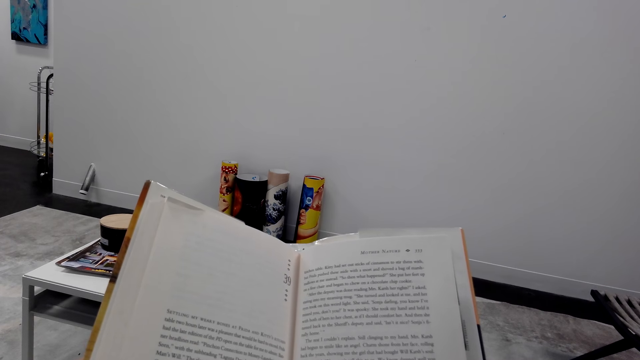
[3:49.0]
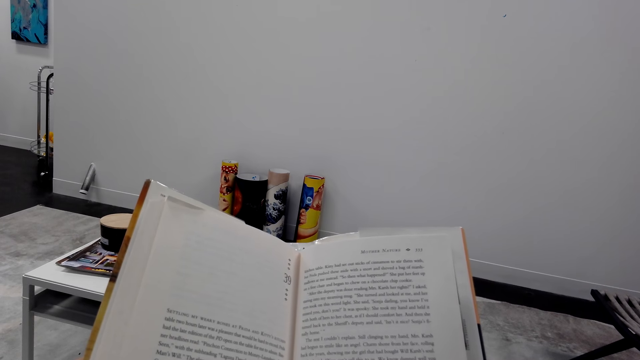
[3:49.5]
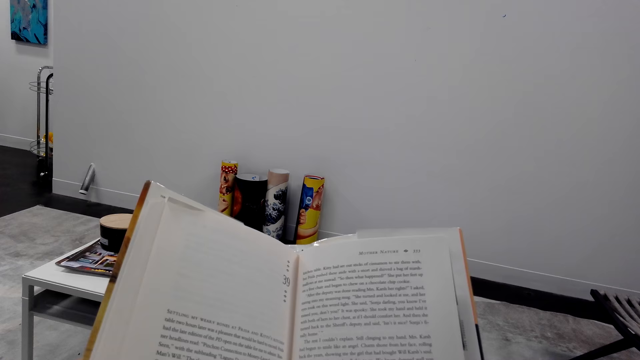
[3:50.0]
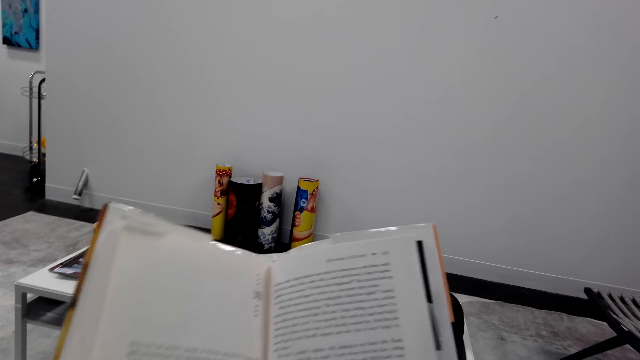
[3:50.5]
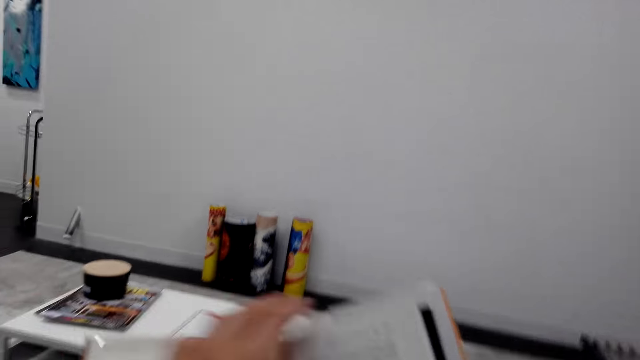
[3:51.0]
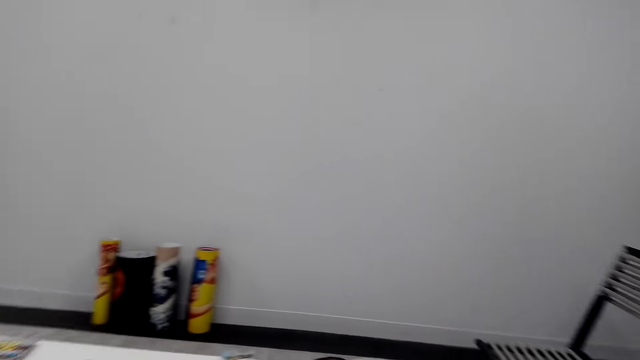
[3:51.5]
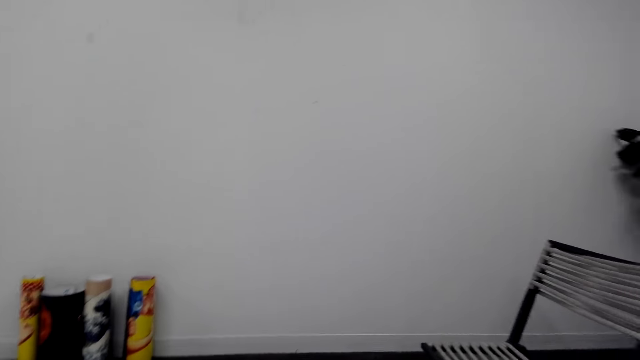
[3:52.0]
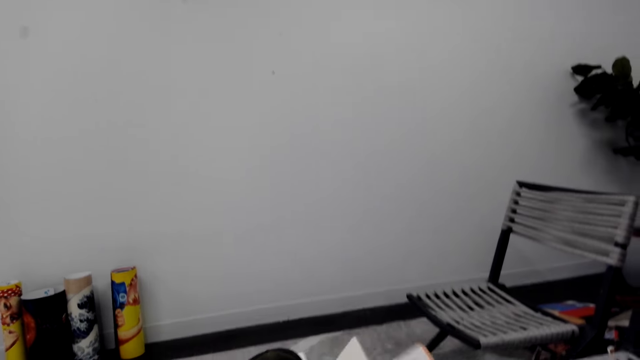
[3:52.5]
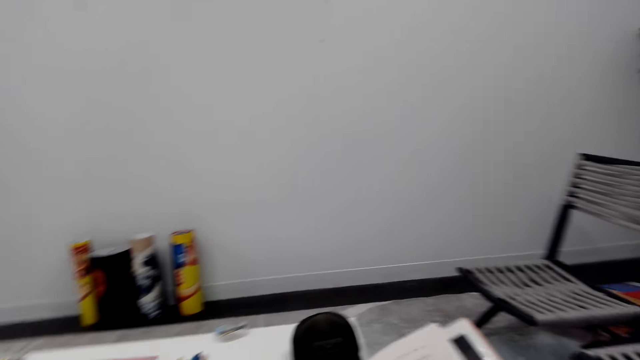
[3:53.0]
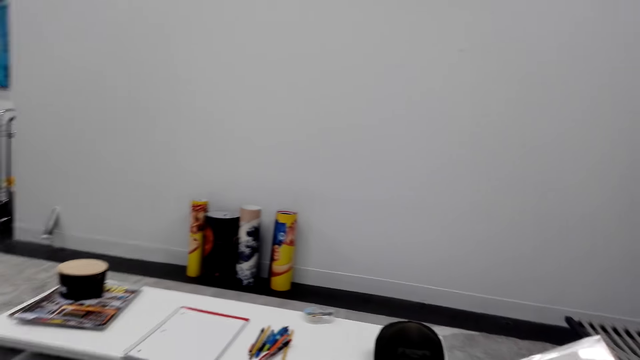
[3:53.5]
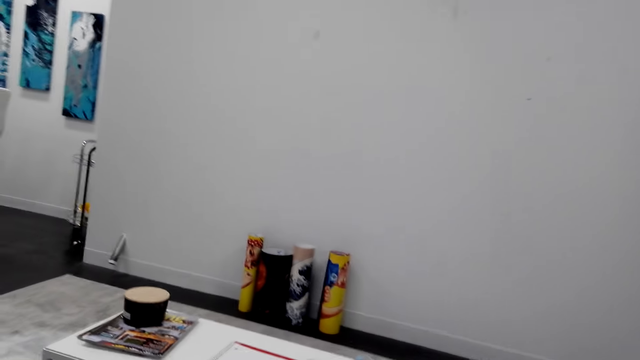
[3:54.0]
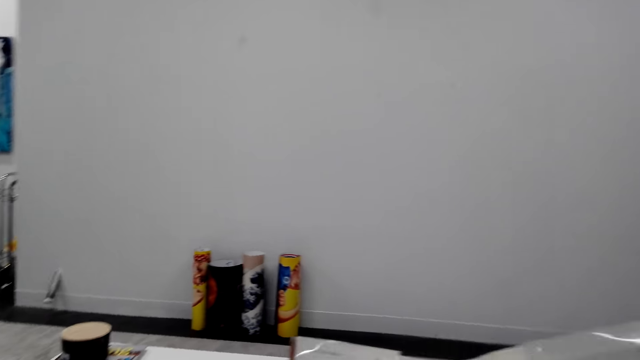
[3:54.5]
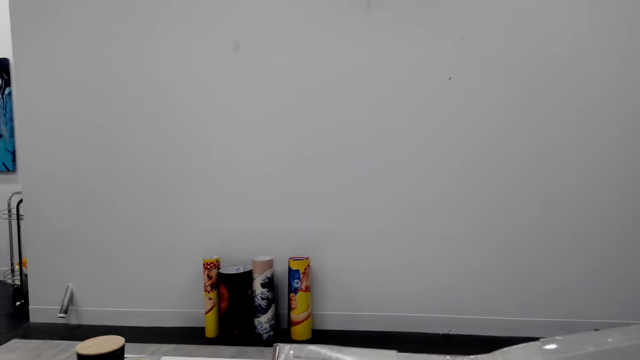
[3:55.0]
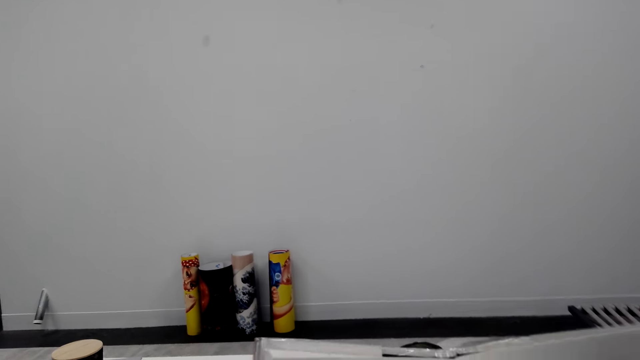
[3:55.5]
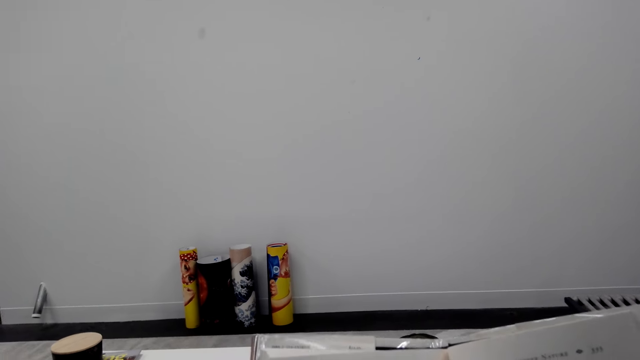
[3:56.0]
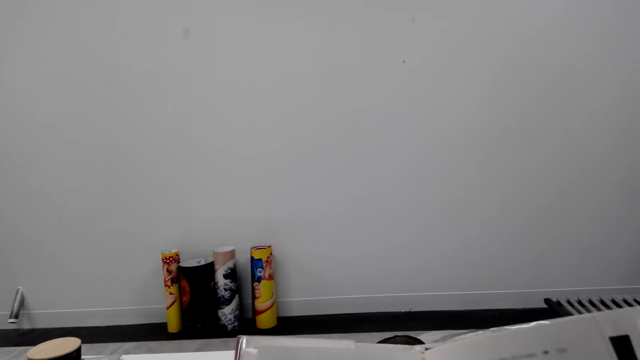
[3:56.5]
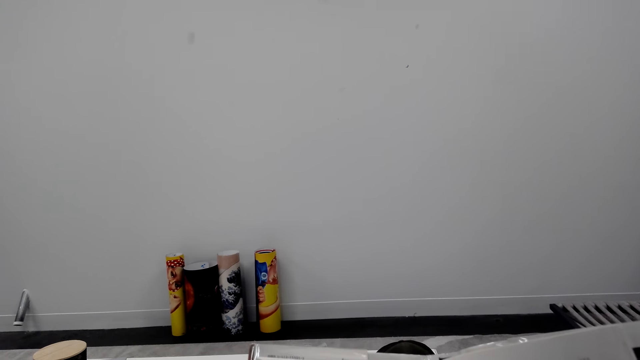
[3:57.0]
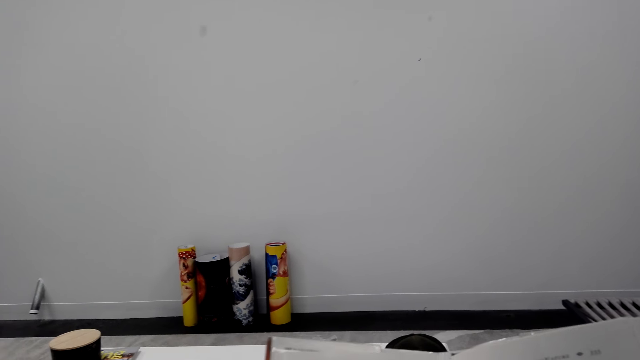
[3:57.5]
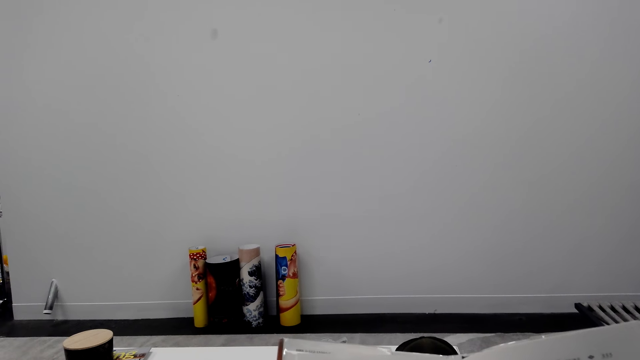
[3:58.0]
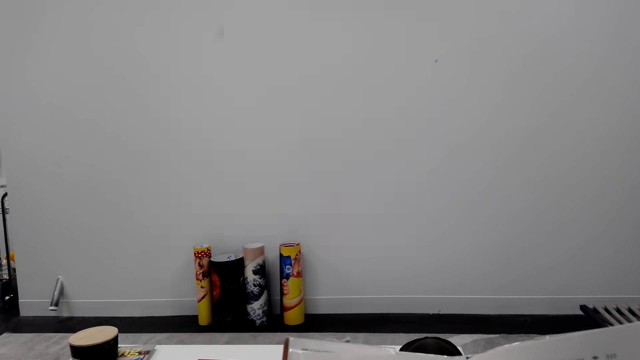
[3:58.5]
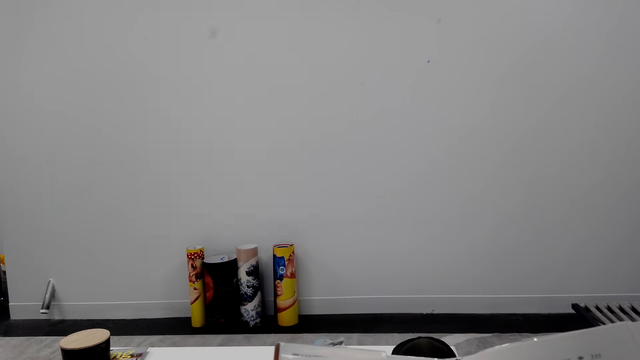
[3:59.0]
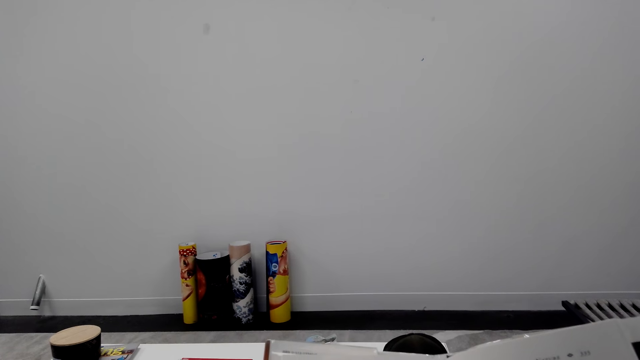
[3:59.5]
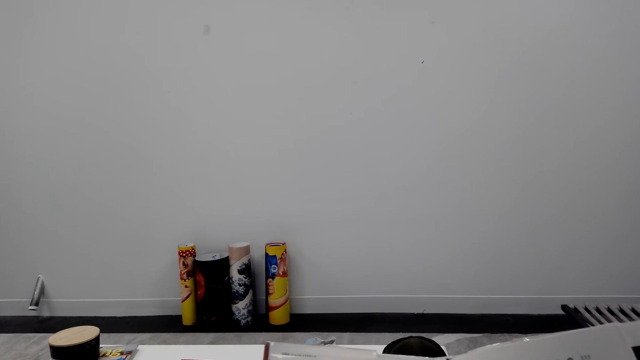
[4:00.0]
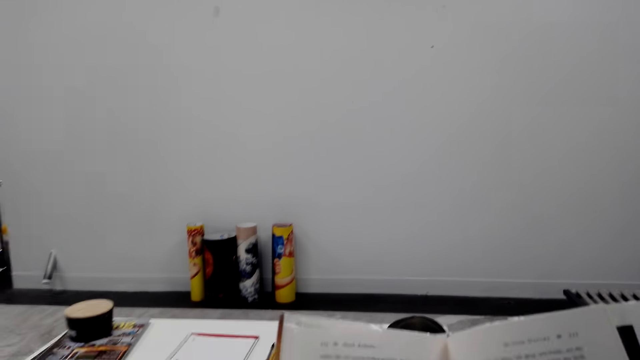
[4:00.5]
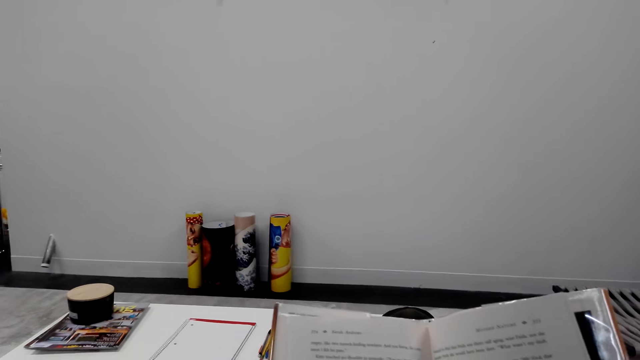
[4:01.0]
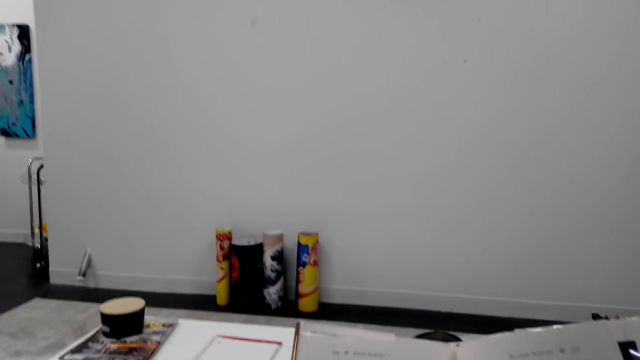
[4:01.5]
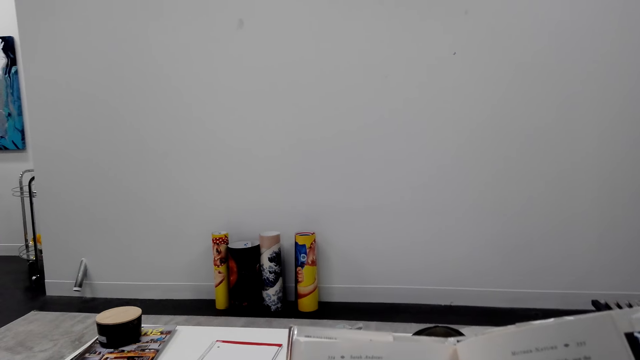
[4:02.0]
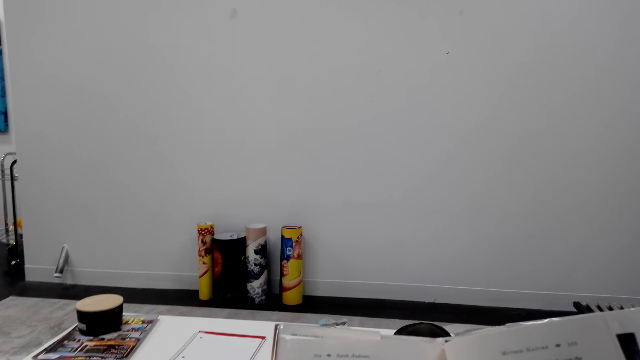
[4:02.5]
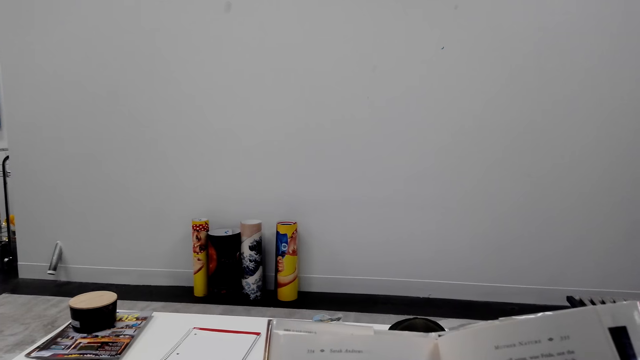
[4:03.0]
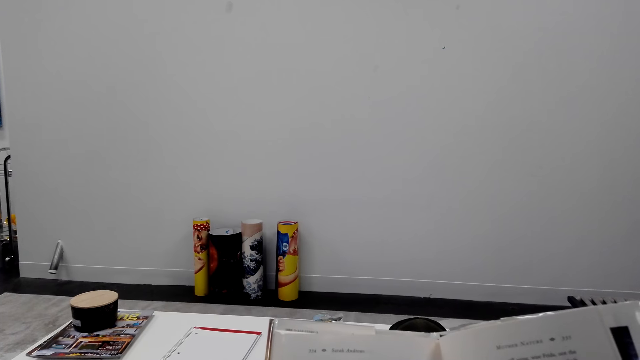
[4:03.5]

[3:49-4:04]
The camera wearer moves the book. They peruse the novel. They read the book.

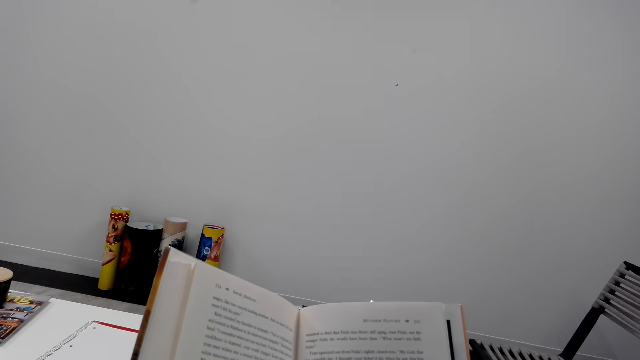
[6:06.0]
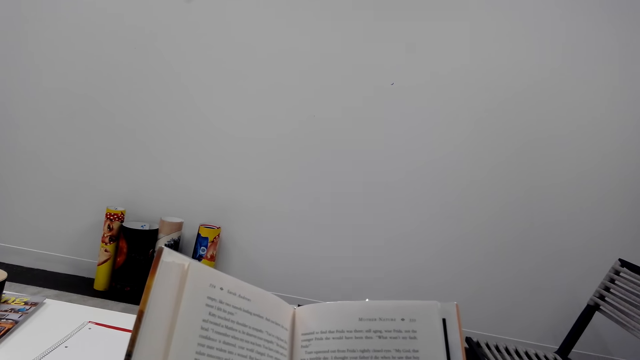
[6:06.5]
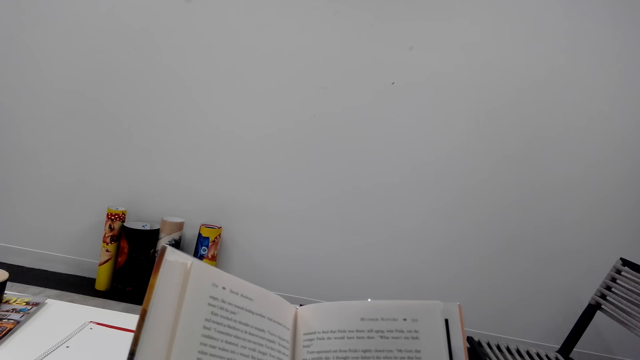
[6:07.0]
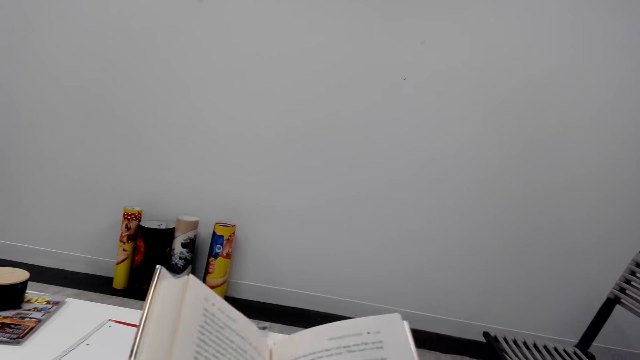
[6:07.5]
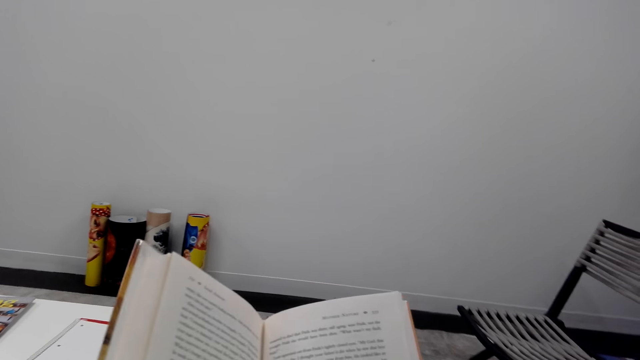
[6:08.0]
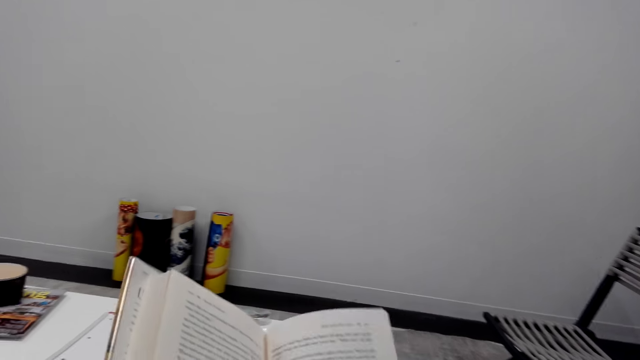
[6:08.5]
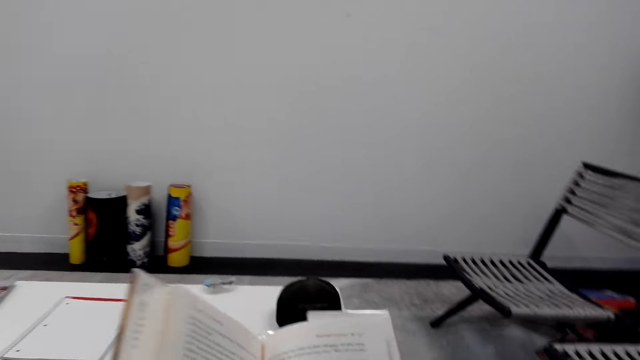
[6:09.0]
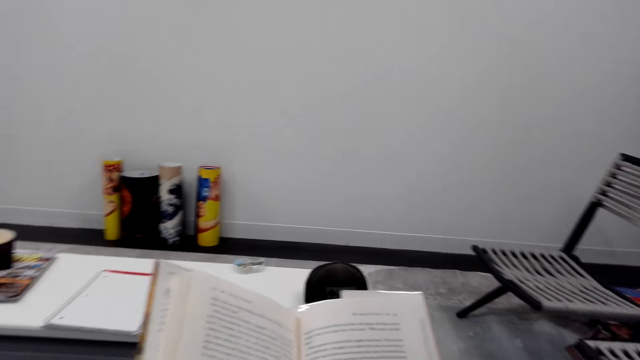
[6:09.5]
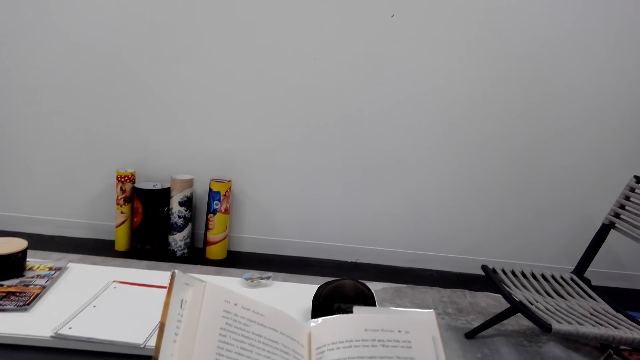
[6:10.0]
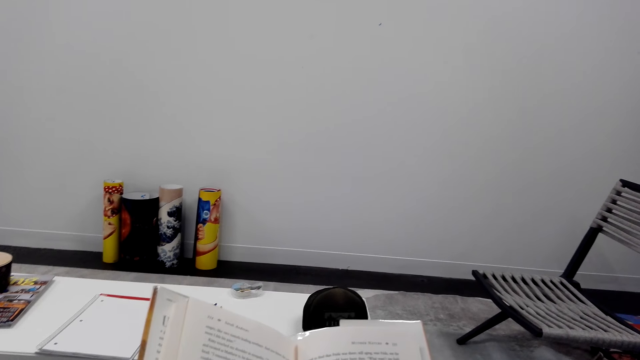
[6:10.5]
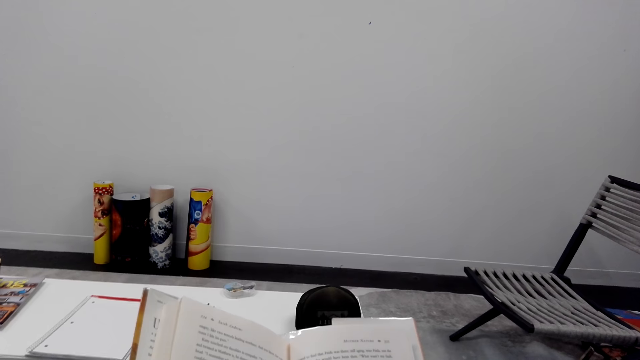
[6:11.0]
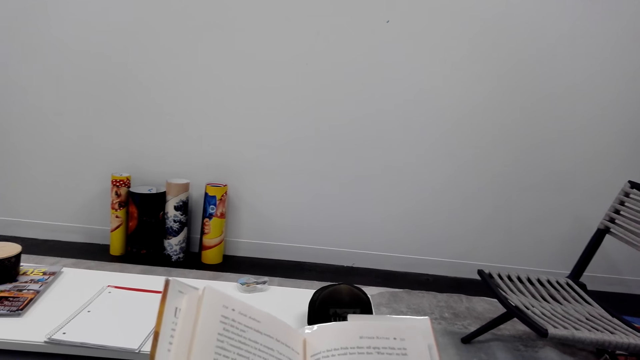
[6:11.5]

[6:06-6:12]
The camera wearer moves the book.
